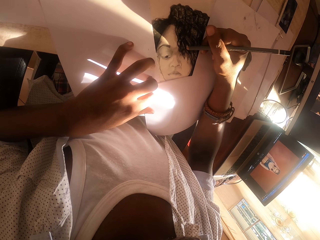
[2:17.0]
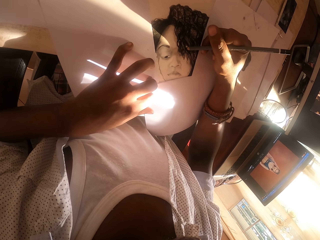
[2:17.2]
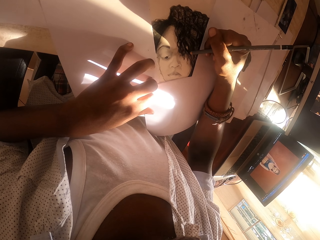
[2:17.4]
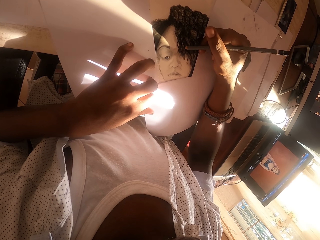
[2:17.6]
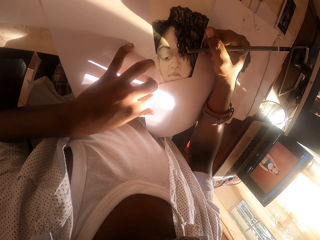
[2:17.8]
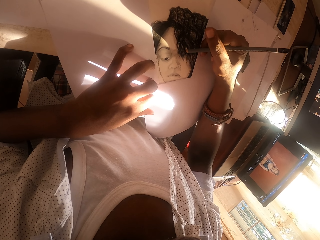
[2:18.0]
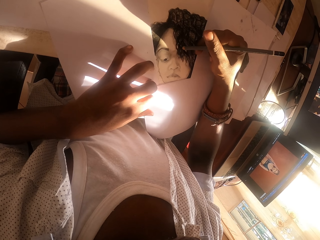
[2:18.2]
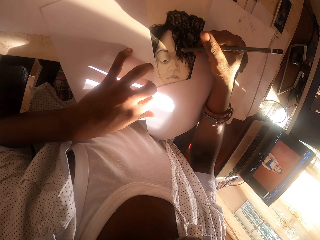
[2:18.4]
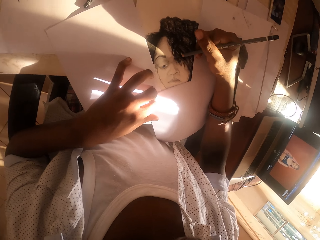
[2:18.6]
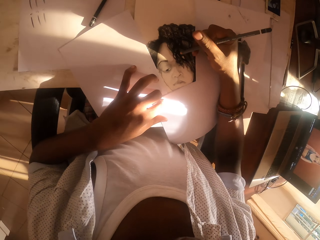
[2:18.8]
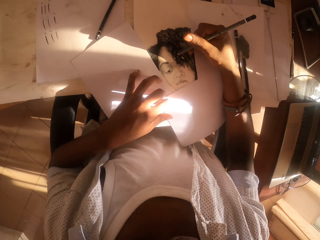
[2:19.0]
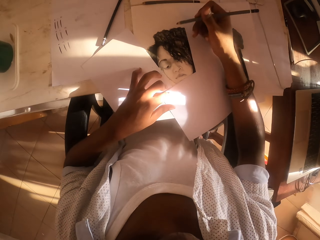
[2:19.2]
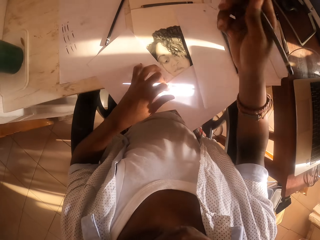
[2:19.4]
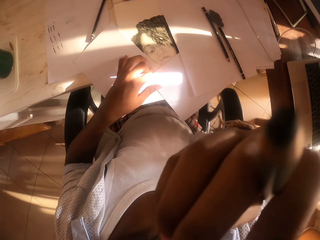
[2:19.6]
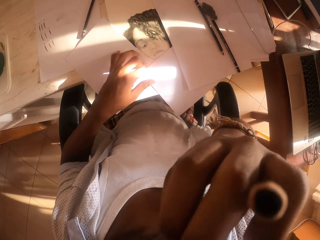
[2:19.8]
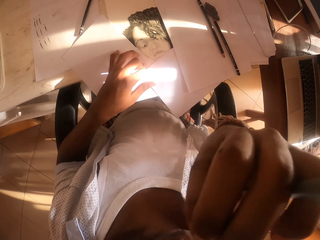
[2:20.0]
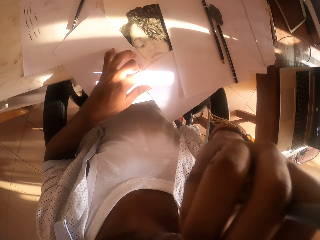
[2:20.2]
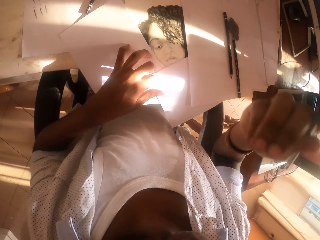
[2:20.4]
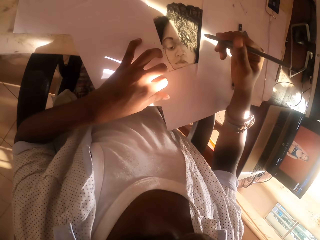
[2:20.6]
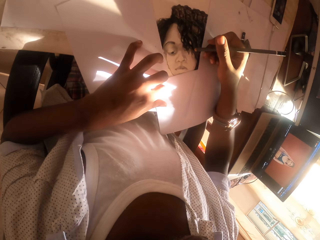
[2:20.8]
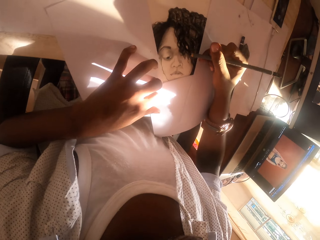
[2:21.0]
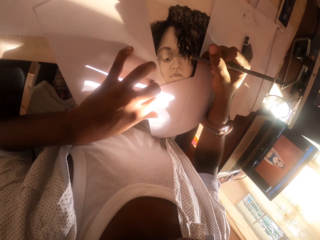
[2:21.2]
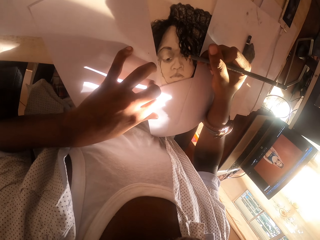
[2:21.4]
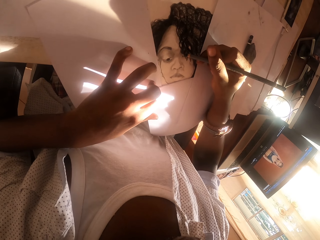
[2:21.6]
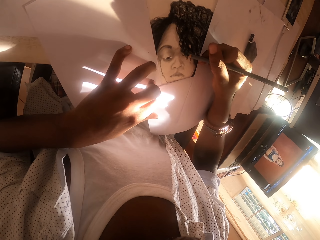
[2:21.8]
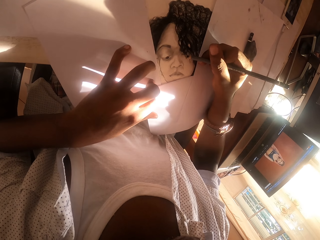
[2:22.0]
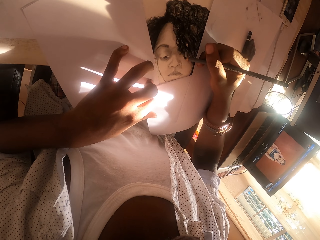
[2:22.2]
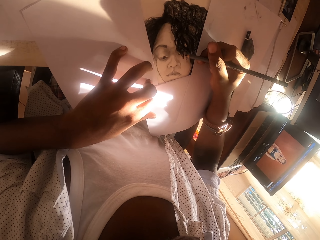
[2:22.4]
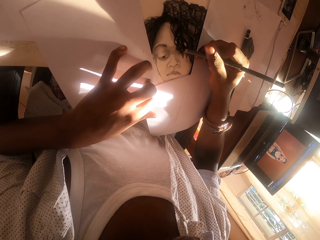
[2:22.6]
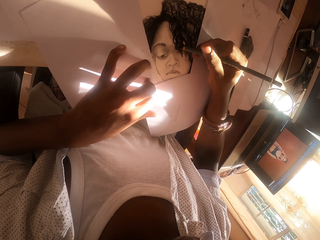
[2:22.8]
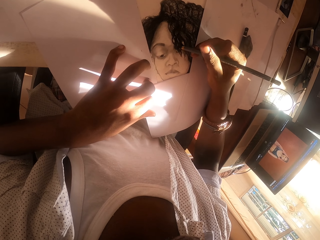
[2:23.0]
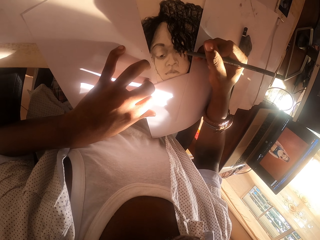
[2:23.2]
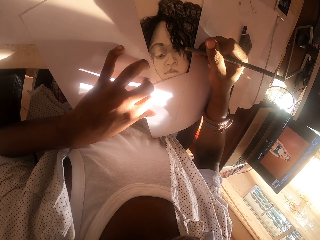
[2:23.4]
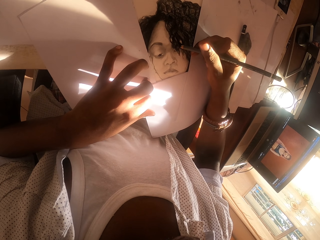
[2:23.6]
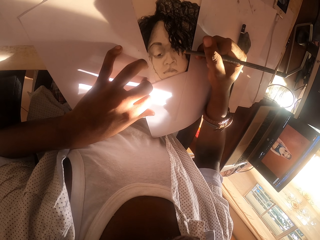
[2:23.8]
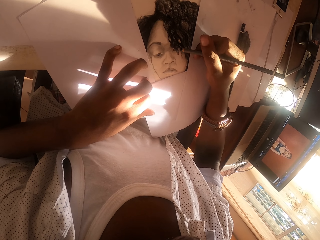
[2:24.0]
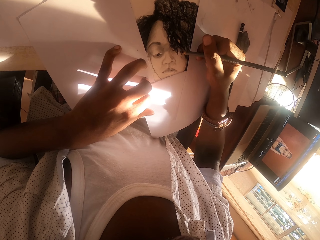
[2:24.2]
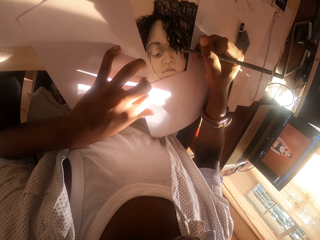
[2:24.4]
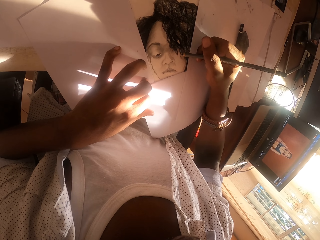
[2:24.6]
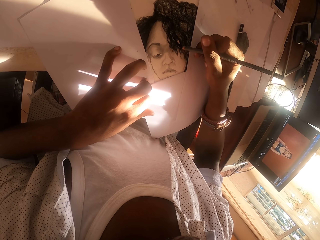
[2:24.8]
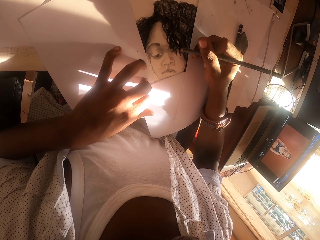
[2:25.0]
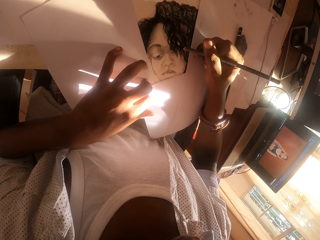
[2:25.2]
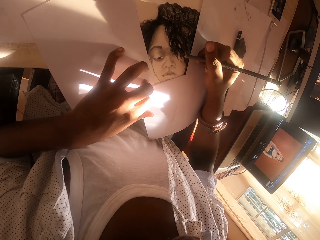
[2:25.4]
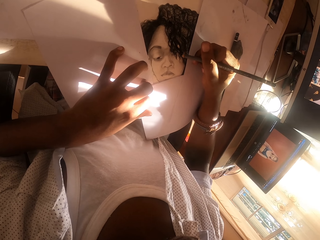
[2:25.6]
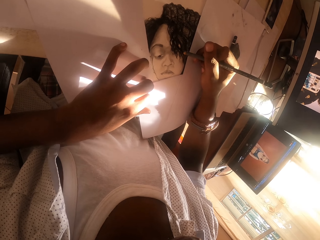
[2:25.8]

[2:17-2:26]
The camera wearer touches the face with the hand. They draw on the paper with a pencil.

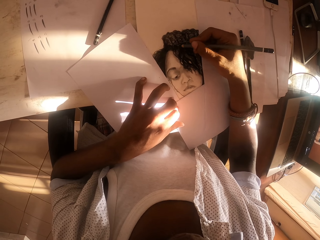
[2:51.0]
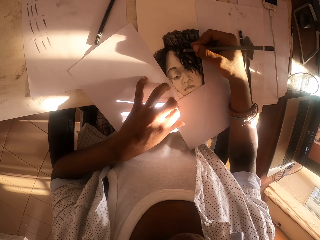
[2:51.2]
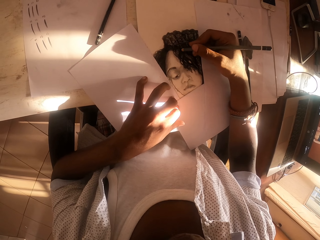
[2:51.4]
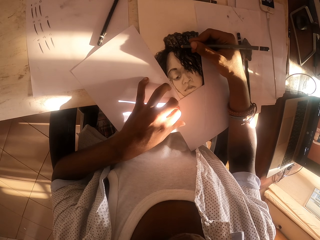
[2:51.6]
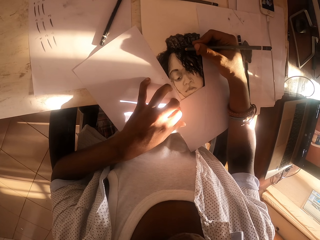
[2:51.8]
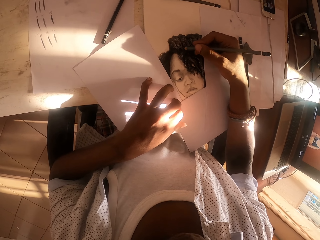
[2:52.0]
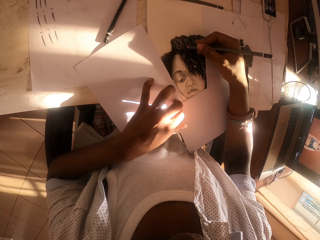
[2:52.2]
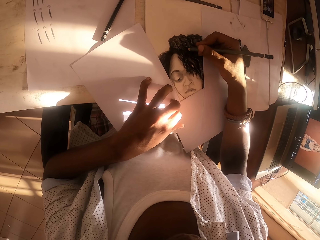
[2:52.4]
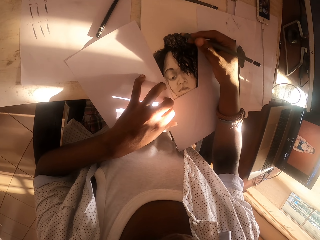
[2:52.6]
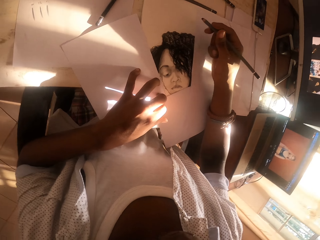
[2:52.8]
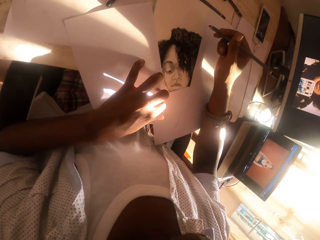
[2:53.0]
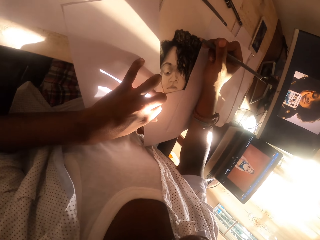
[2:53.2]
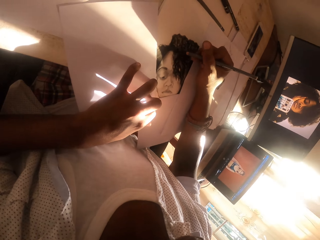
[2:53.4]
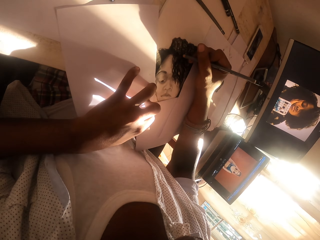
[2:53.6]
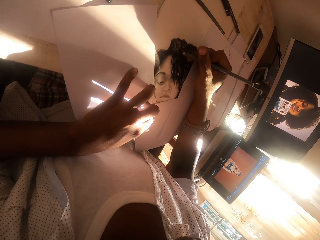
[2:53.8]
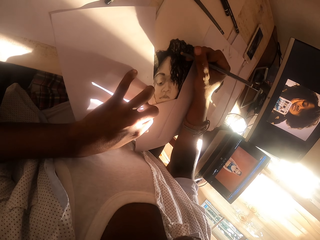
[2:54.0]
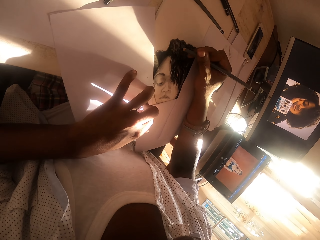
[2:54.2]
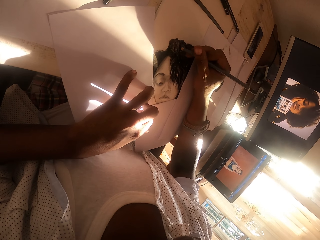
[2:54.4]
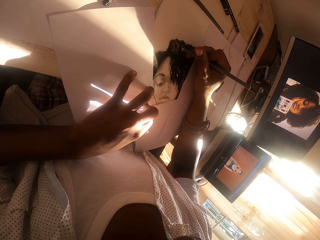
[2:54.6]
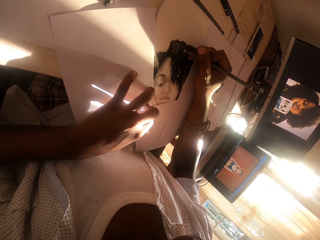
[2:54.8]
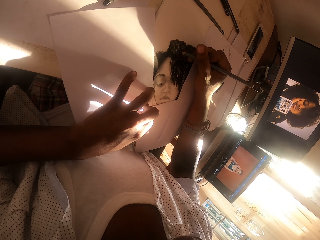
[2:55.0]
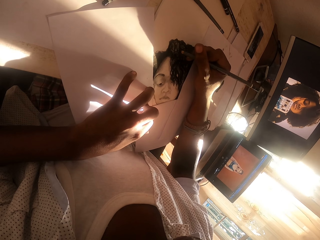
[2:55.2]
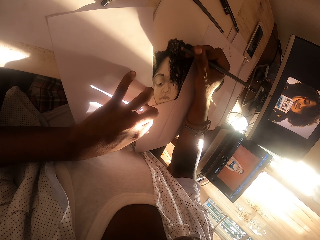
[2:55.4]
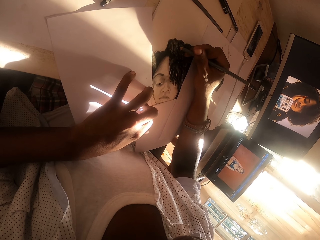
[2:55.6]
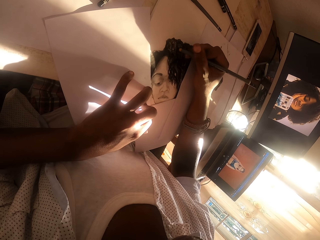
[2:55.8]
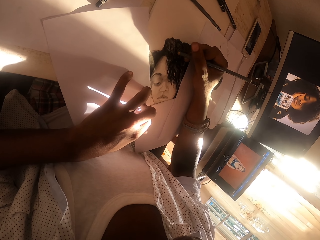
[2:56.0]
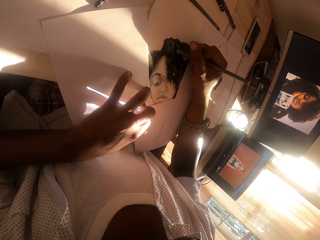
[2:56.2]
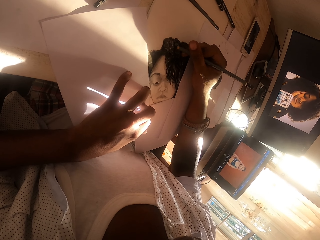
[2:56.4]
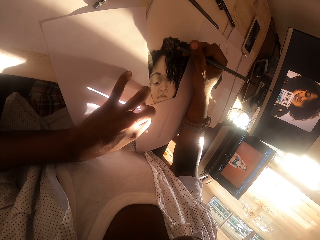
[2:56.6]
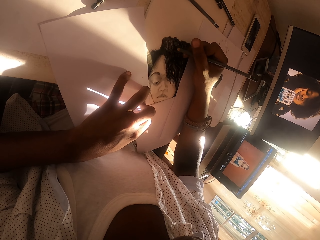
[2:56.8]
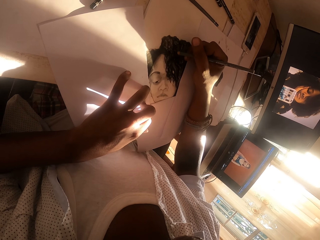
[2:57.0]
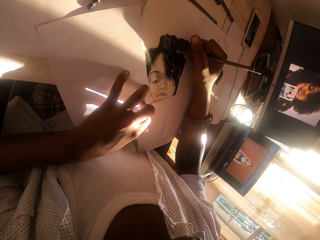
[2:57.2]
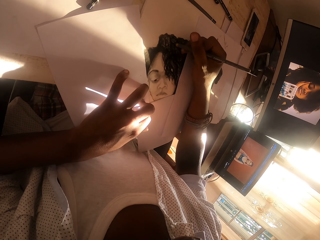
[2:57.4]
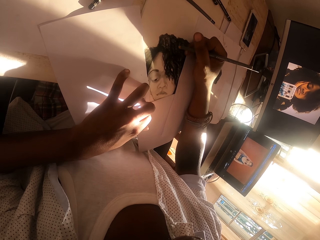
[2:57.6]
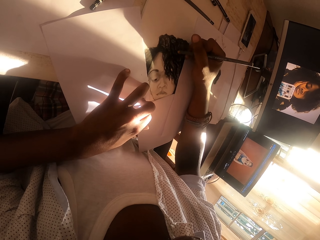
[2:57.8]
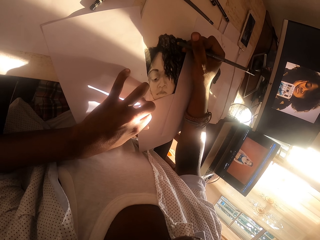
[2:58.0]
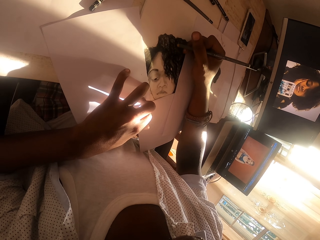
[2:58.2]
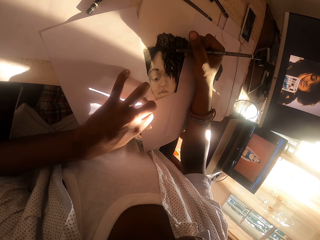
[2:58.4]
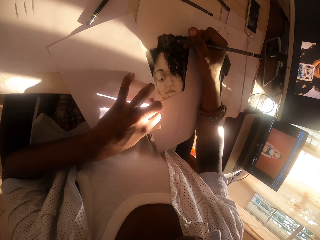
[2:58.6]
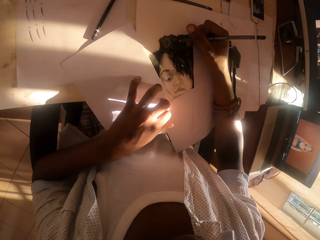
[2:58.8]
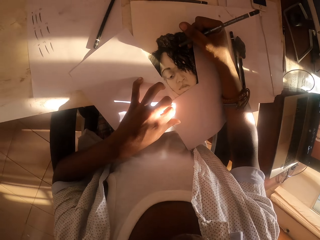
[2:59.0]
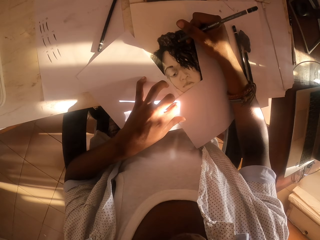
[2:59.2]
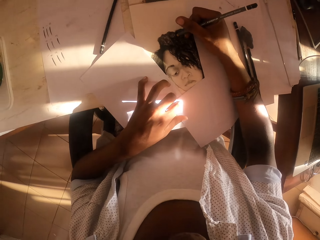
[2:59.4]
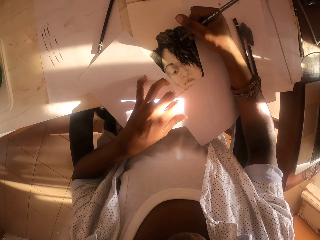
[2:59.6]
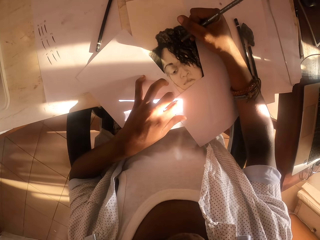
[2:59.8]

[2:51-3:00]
The camera wearer stares at the drawing. They sketch on the paper using a pencil.

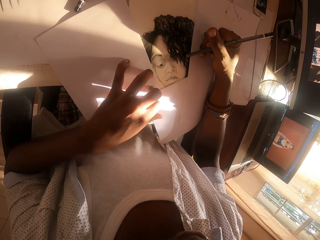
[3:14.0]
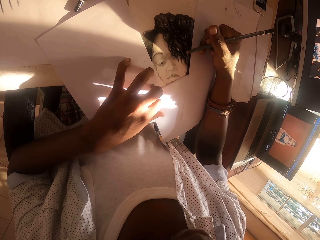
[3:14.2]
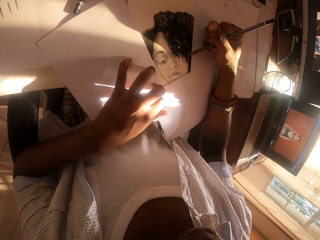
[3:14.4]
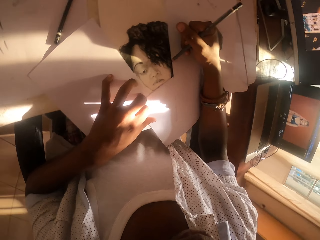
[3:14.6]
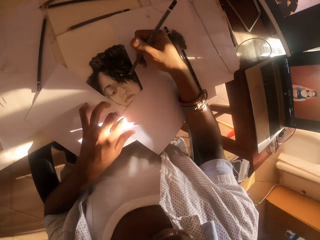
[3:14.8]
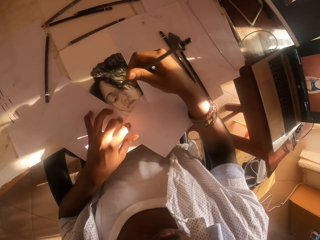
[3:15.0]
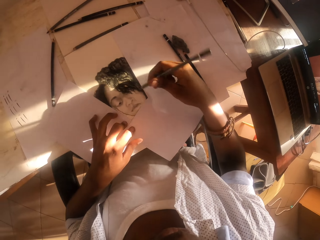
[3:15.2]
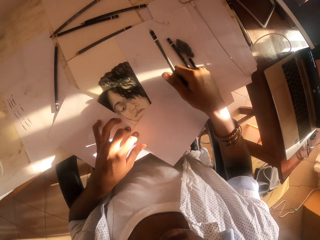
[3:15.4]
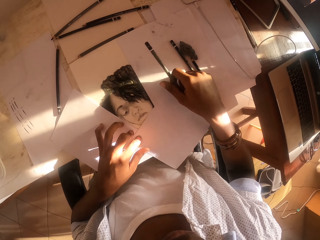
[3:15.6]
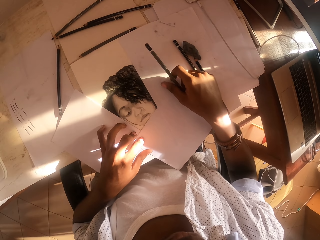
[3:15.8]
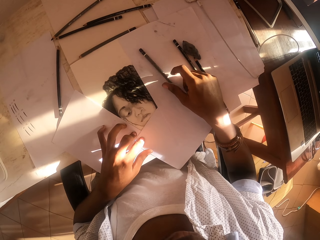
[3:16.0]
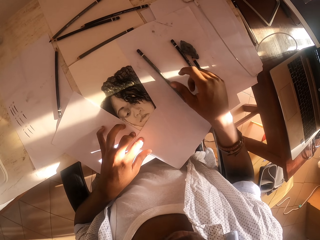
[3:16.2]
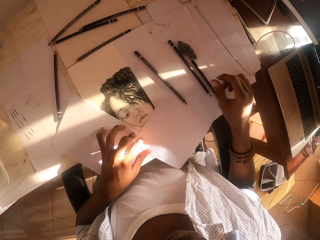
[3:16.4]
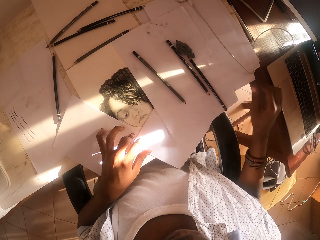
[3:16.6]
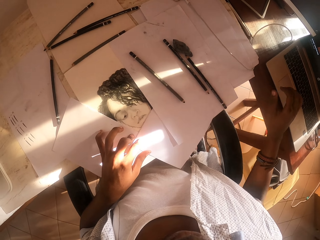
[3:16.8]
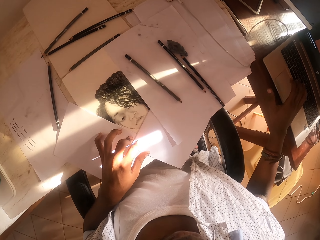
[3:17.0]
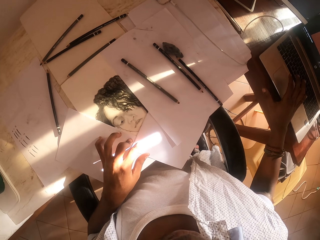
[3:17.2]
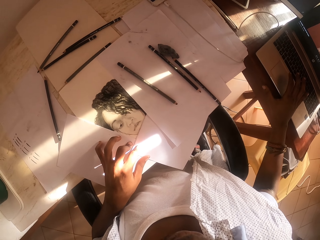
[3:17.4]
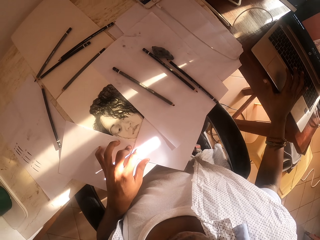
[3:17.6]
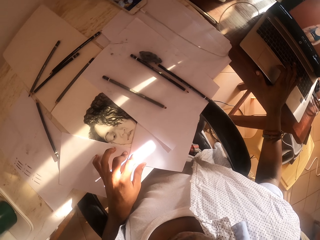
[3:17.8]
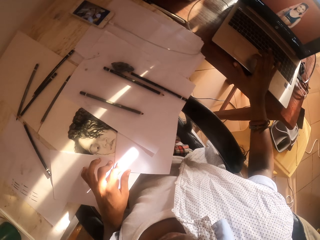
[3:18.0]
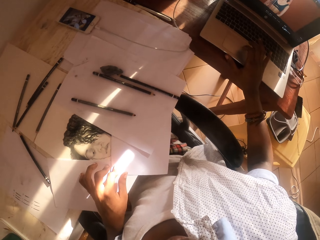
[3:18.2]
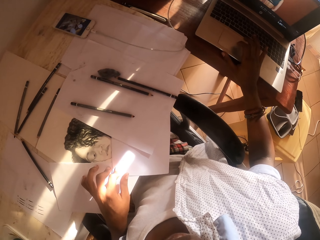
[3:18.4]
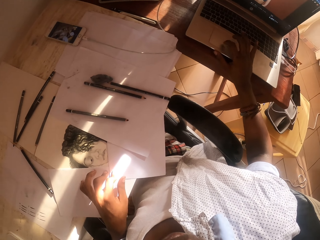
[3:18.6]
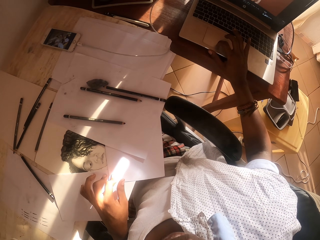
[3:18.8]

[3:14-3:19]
The camera wearer drops the pencil on the table. He operates a laptop with his fingers.
